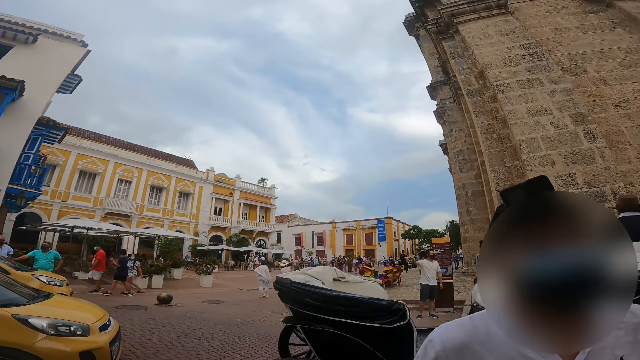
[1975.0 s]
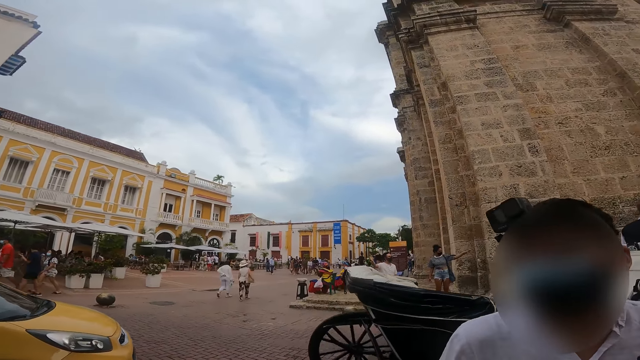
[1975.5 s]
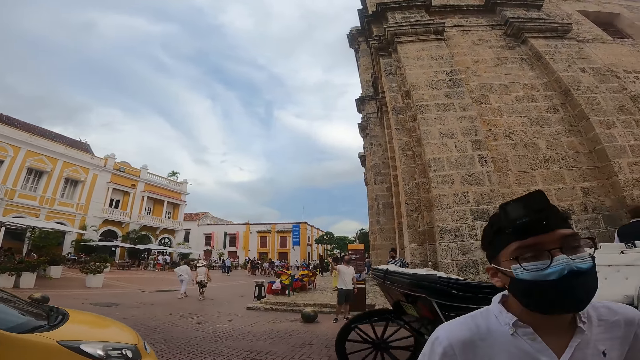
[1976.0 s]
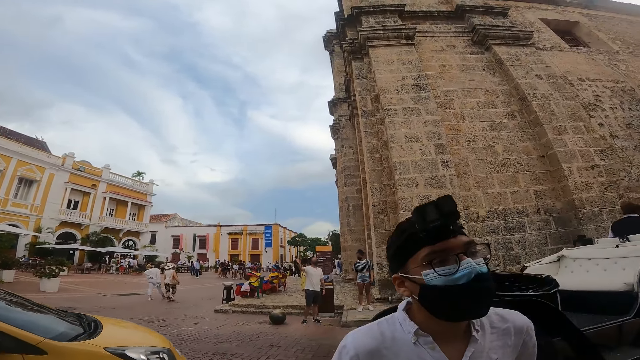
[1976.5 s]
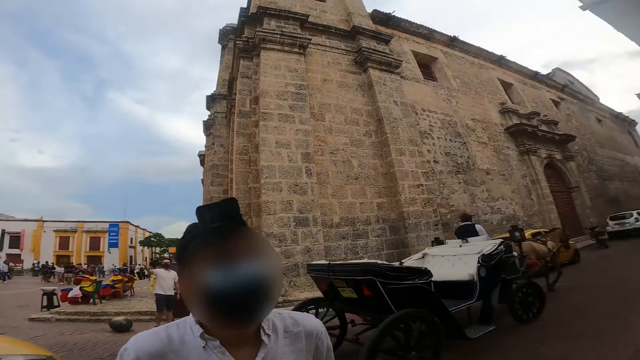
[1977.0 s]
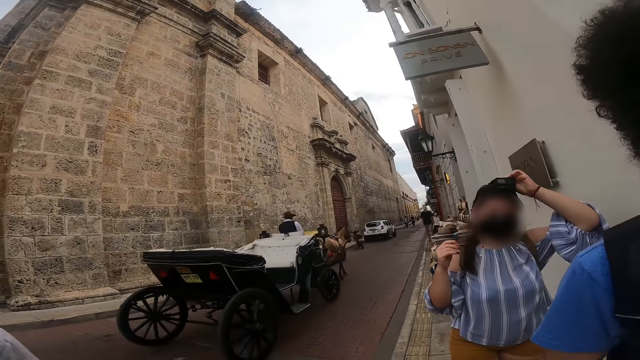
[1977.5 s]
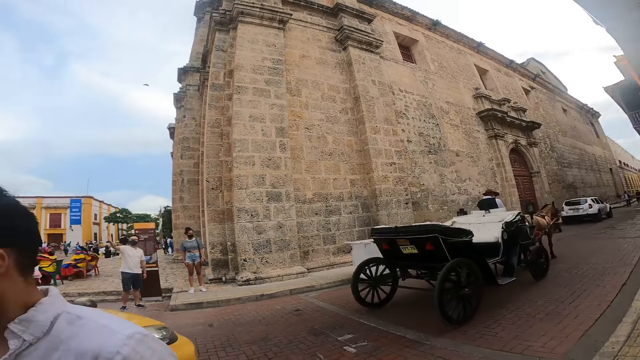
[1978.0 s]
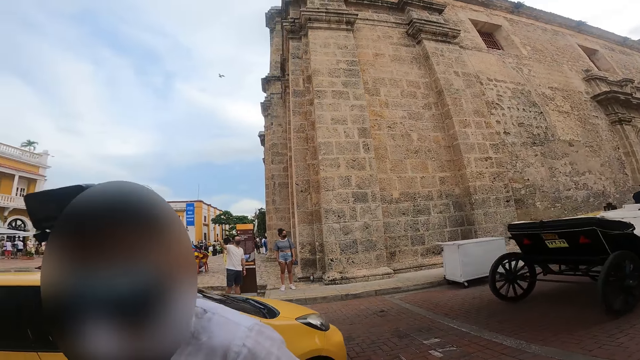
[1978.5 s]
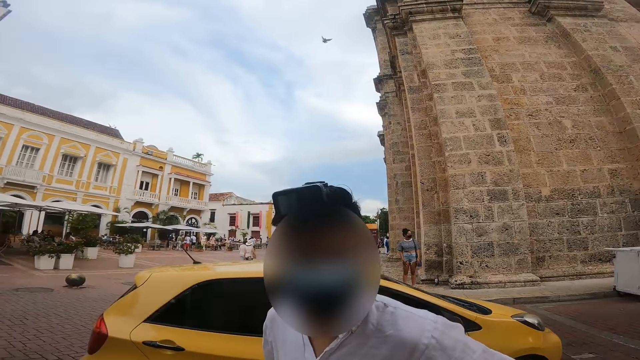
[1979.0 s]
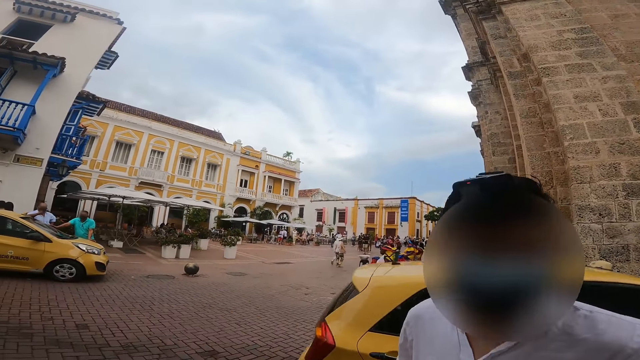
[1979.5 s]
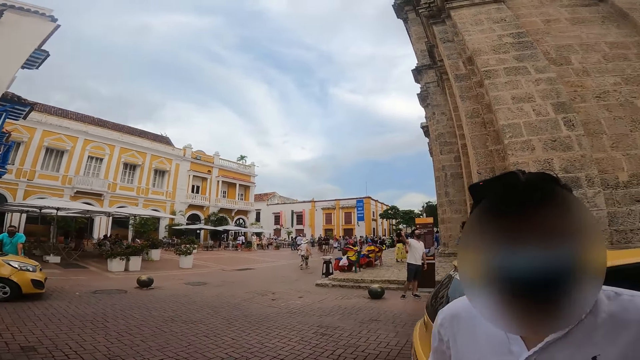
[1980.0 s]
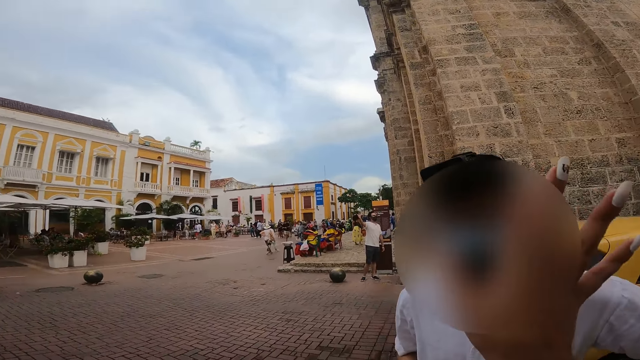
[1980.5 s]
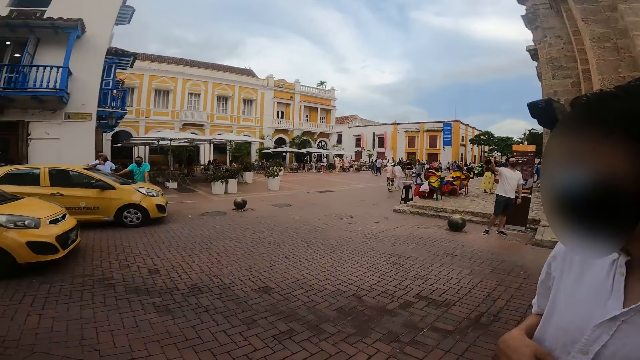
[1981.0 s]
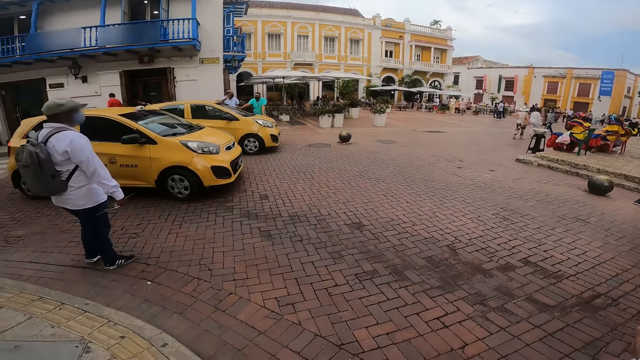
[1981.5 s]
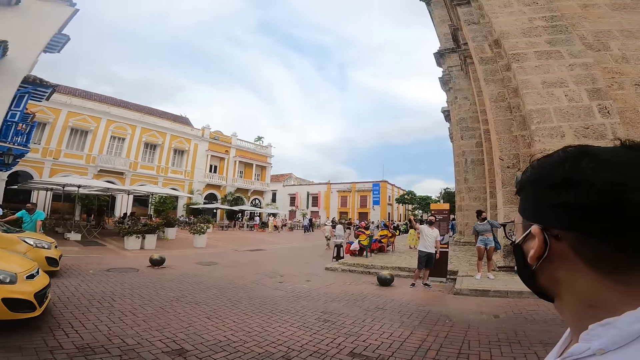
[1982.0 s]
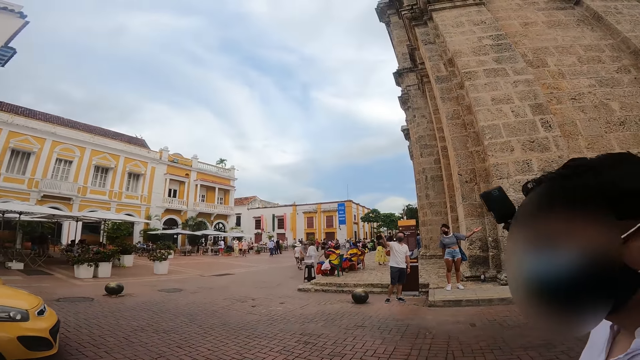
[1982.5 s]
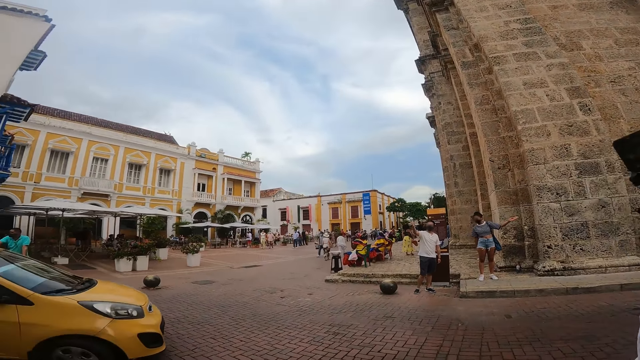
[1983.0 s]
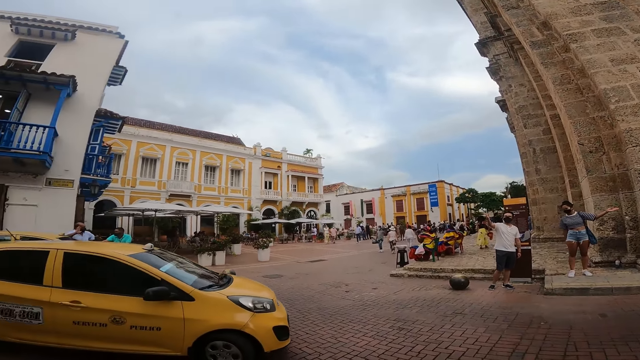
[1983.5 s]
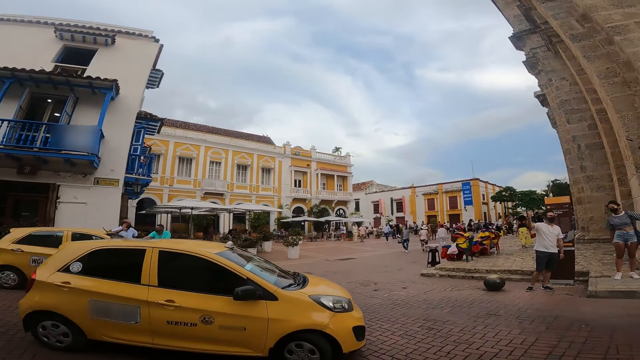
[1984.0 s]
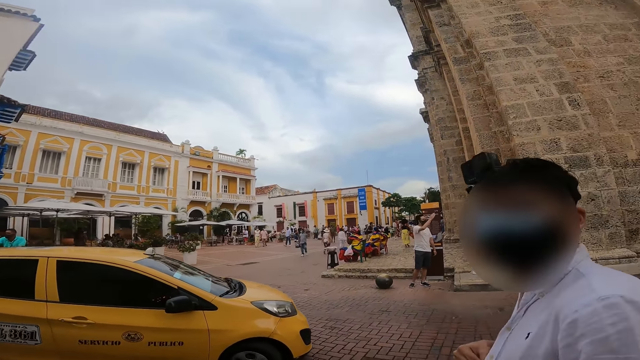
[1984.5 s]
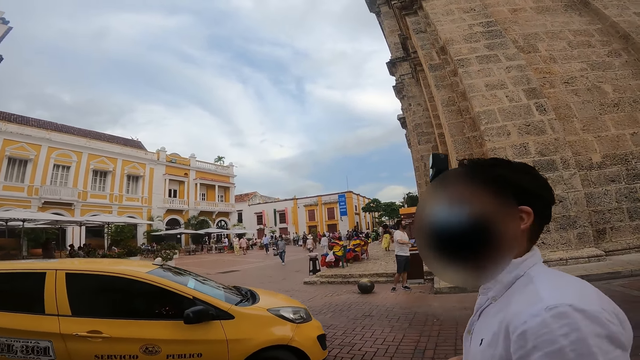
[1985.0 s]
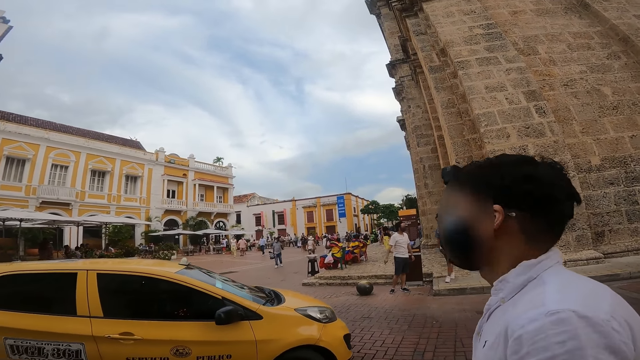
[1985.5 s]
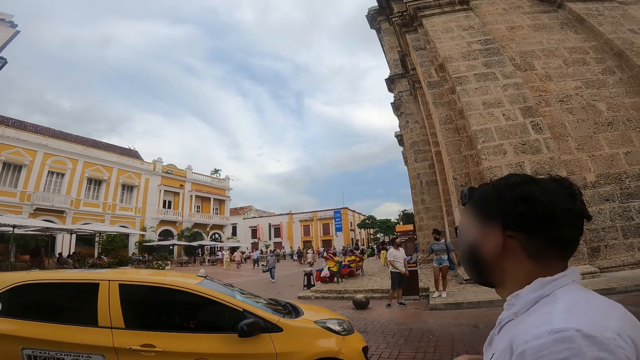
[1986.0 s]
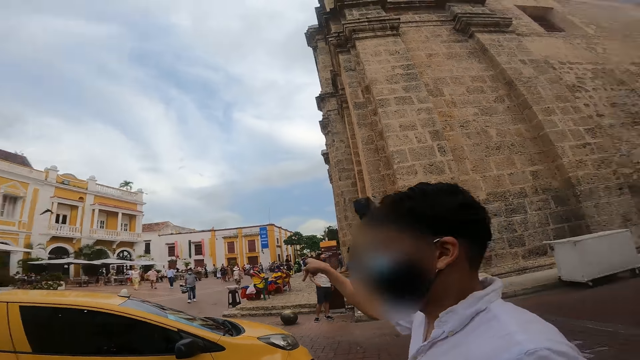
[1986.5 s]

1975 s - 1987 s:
The camera wearer looks around. They interact with a man. They look at the car on the road.

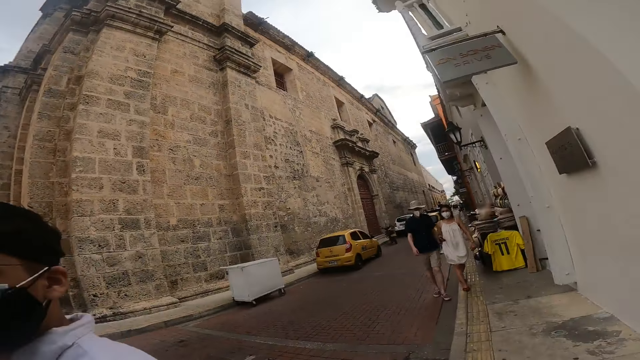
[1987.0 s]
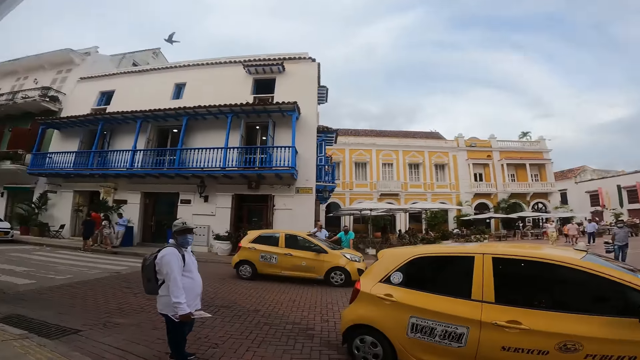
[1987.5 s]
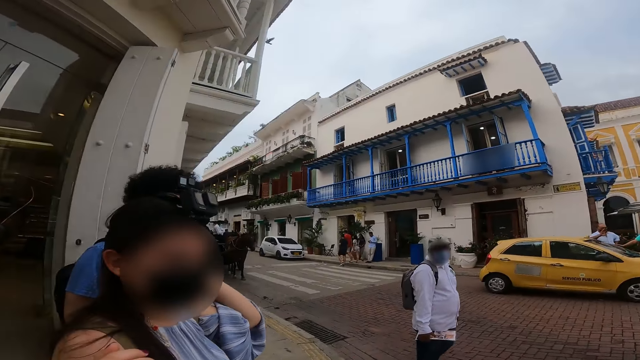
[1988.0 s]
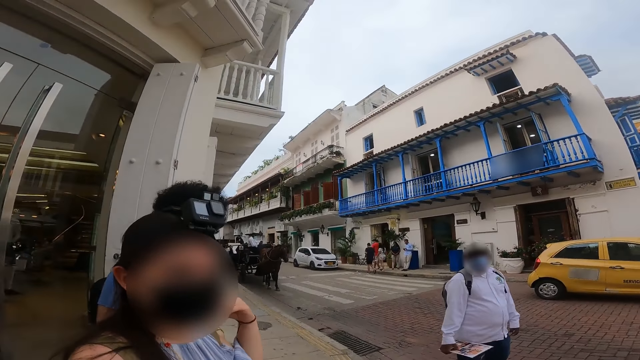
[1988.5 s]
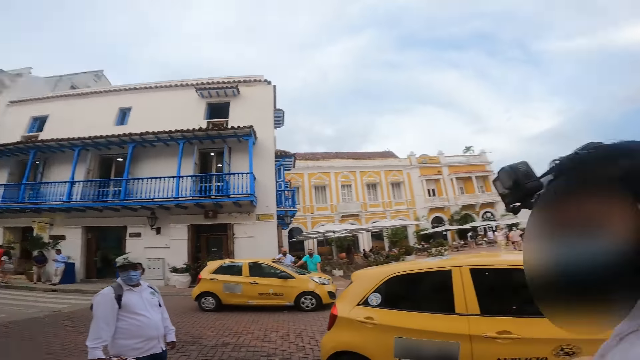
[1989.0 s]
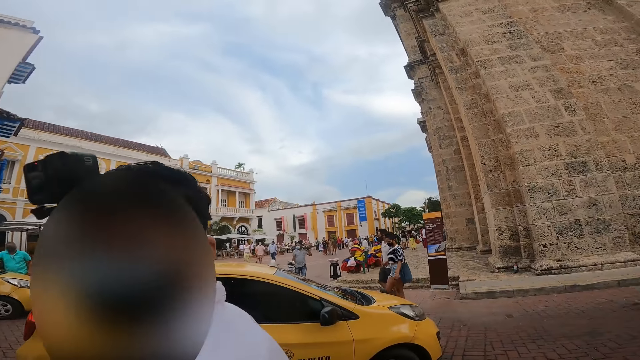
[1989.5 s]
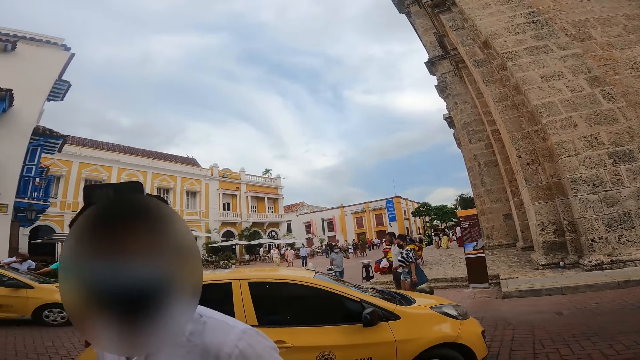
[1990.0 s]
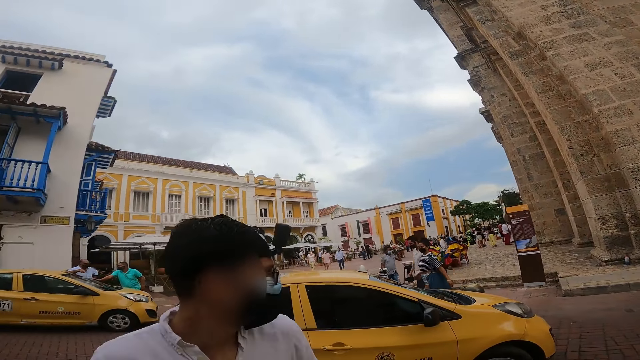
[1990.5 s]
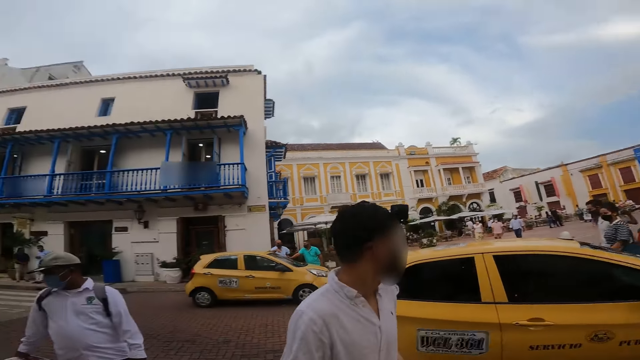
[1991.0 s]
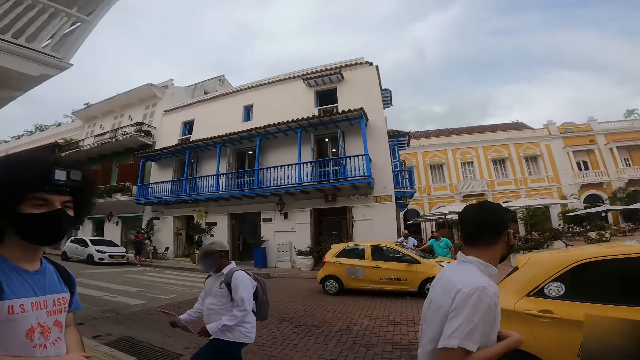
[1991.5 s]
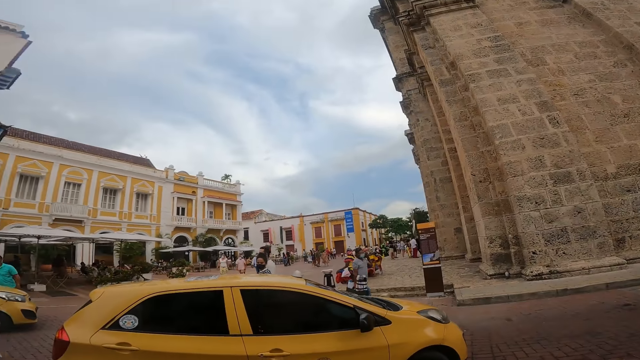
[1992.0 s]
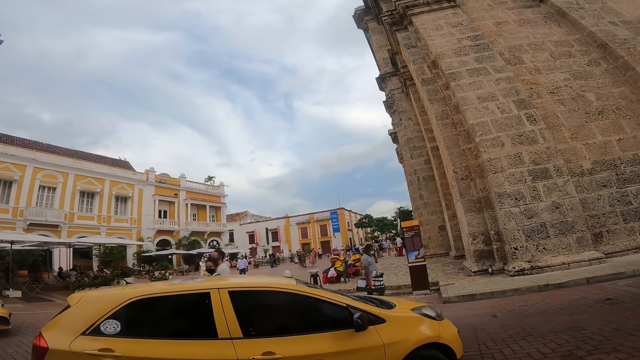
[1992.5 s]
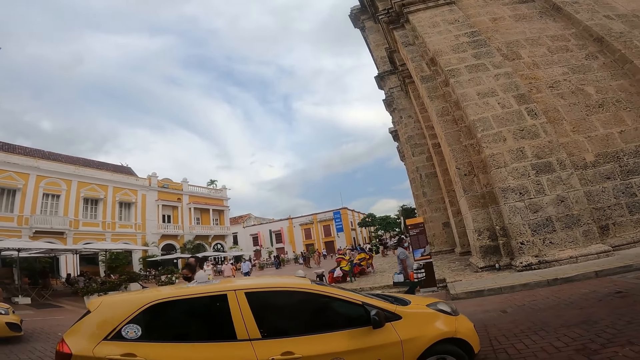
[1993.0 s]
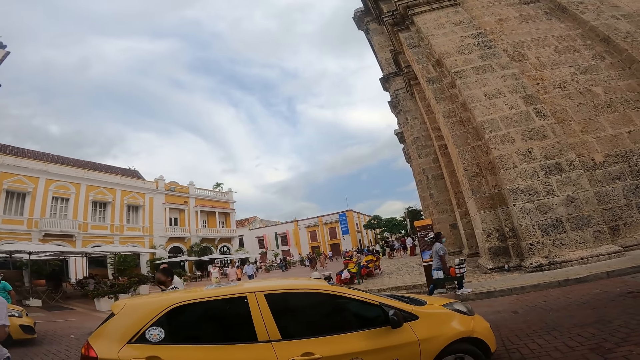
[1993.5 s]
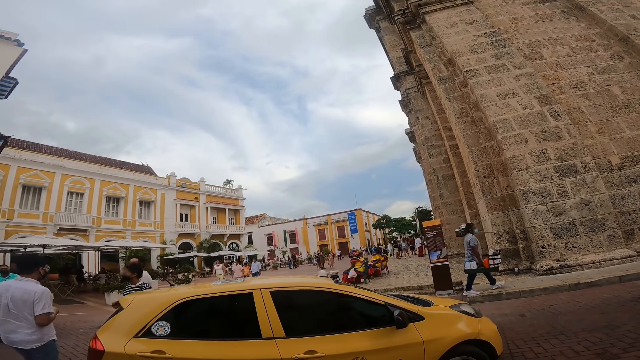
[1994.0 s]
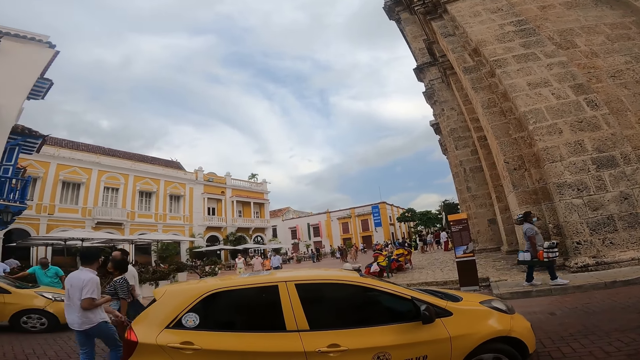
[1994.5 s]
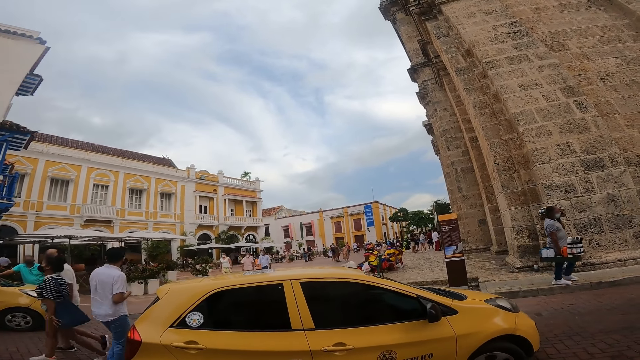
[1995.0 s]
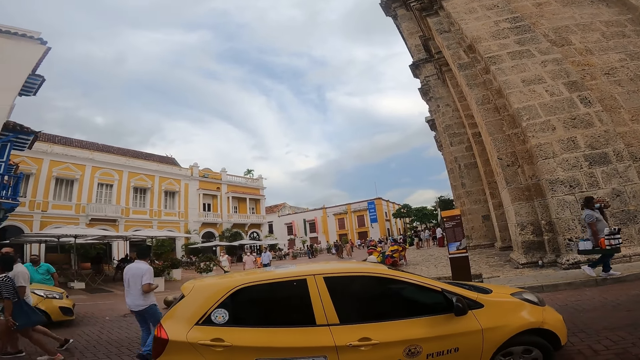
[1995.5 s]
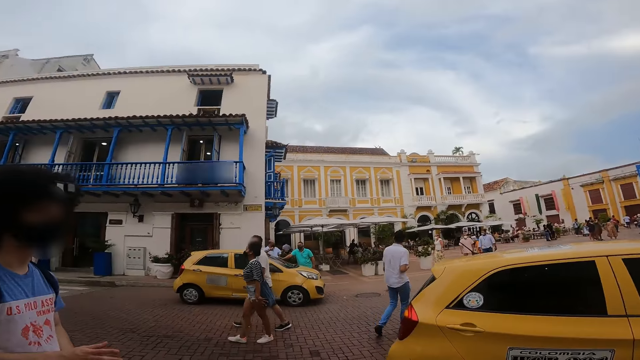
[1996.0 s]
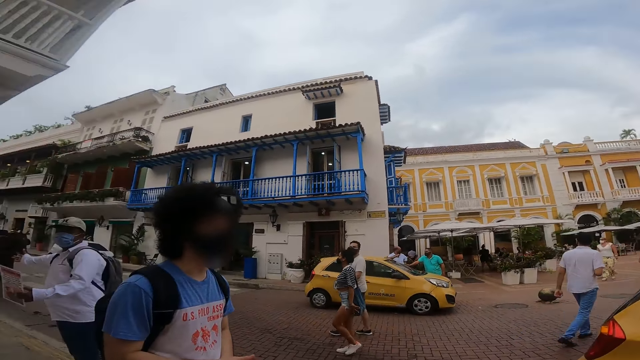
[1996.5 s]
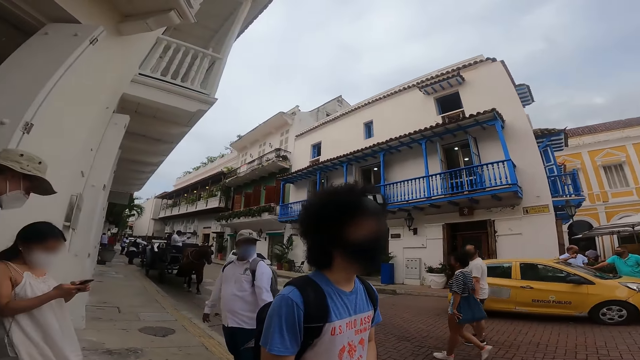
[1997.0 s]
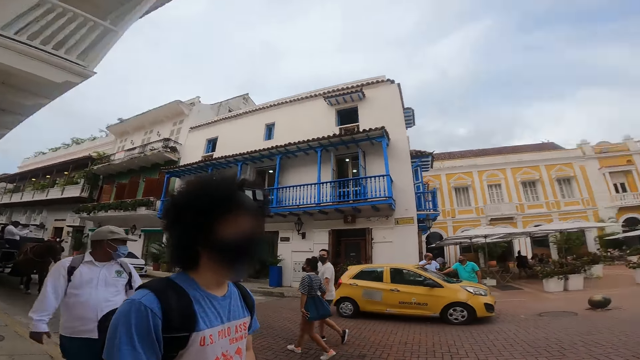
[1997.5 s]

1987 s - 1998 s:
The camera wearer looks around the roads. The man walks ahead of the camera wearer.
